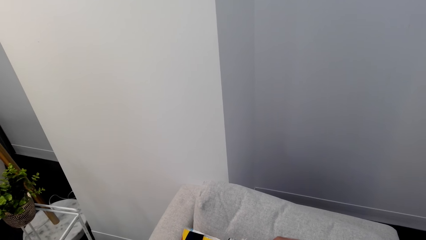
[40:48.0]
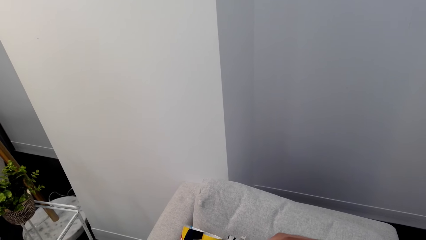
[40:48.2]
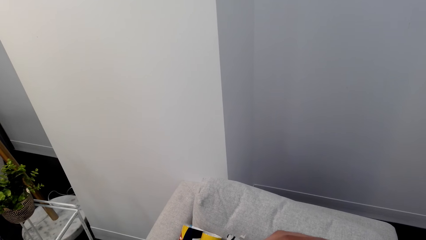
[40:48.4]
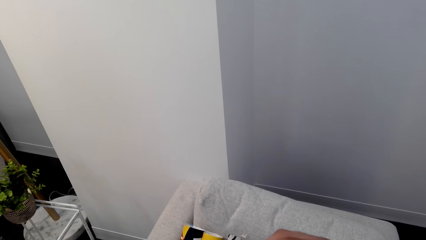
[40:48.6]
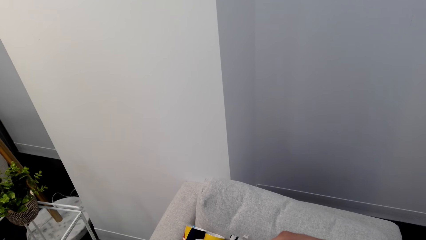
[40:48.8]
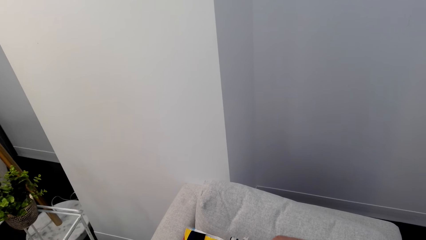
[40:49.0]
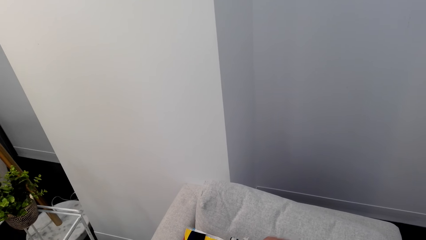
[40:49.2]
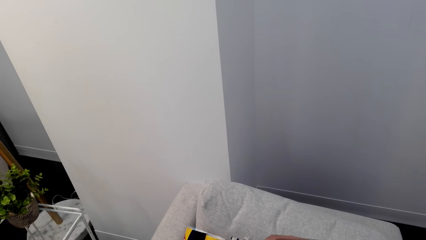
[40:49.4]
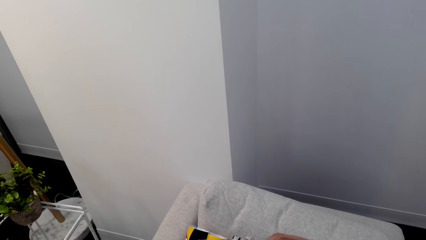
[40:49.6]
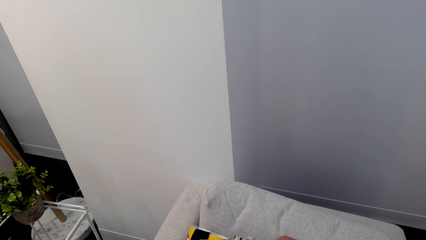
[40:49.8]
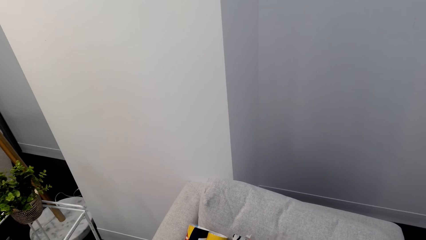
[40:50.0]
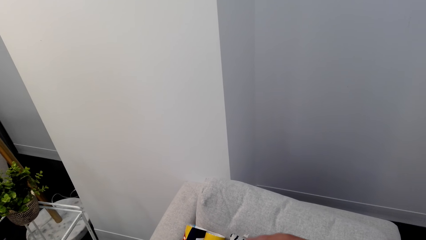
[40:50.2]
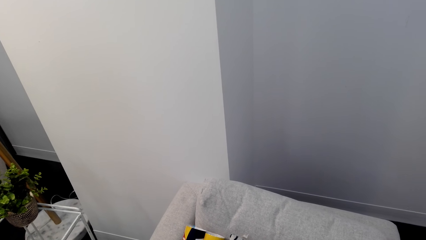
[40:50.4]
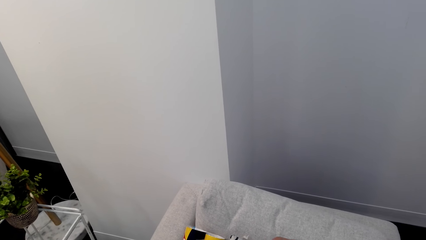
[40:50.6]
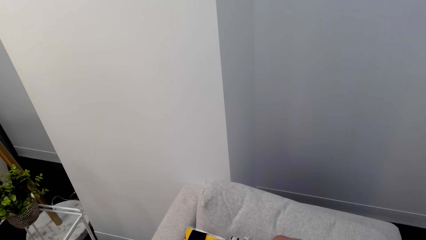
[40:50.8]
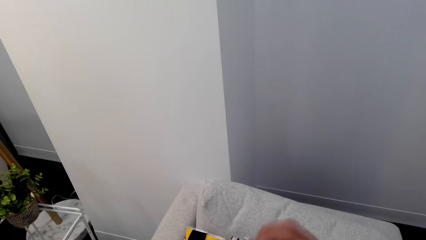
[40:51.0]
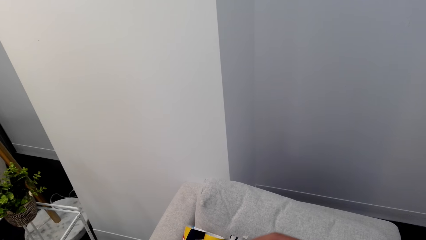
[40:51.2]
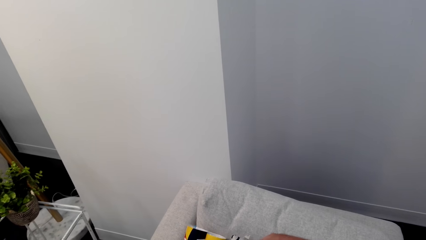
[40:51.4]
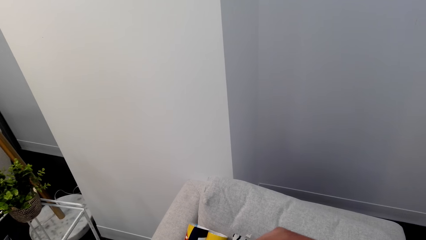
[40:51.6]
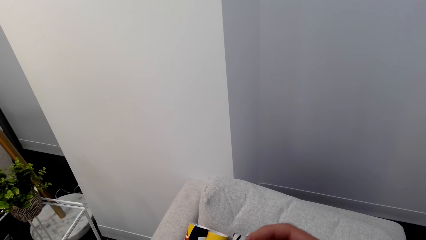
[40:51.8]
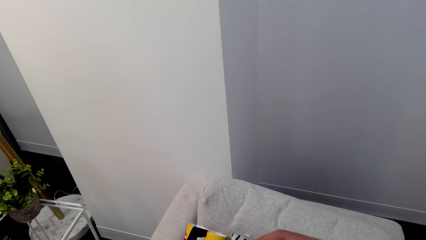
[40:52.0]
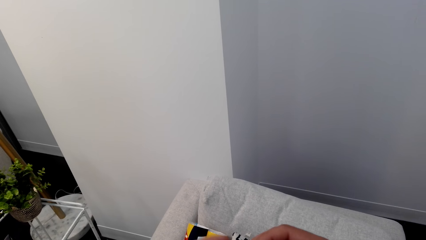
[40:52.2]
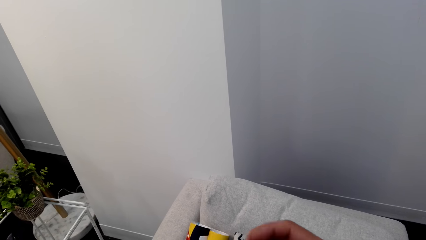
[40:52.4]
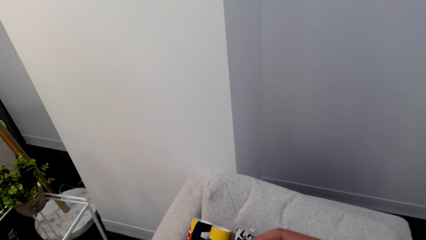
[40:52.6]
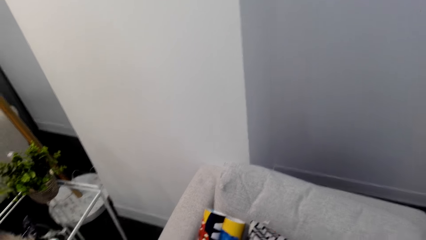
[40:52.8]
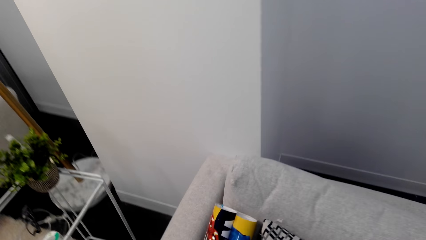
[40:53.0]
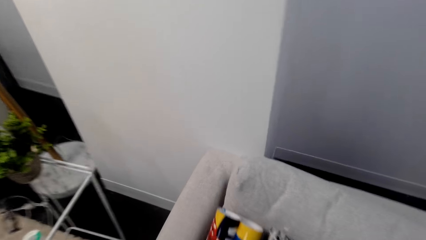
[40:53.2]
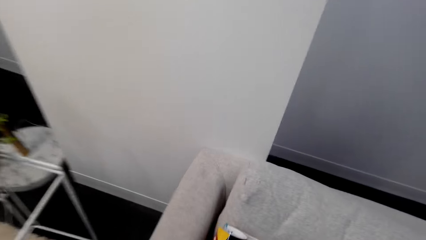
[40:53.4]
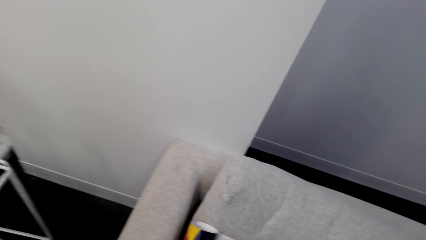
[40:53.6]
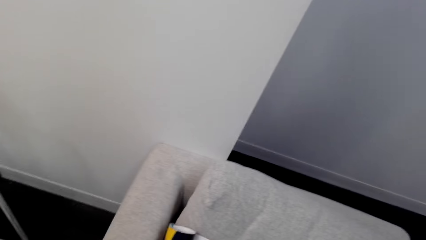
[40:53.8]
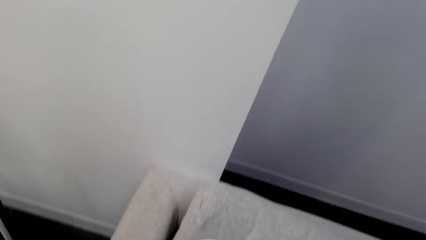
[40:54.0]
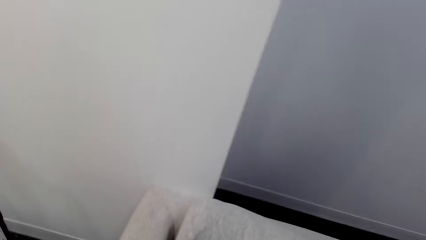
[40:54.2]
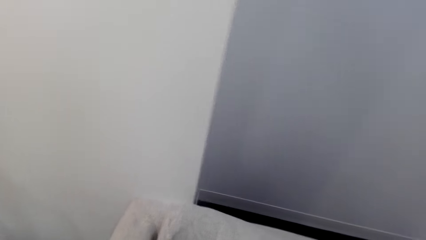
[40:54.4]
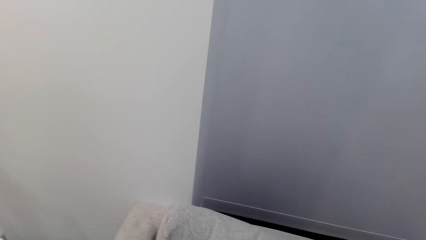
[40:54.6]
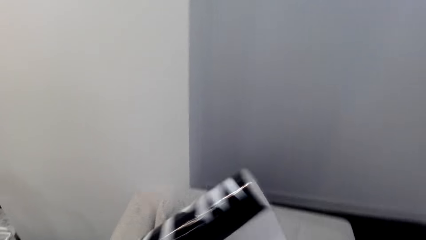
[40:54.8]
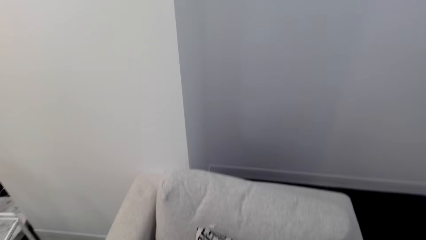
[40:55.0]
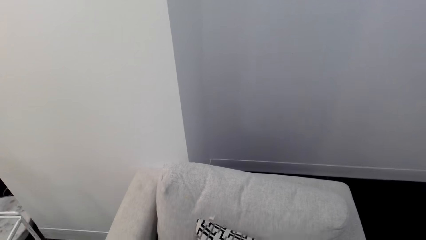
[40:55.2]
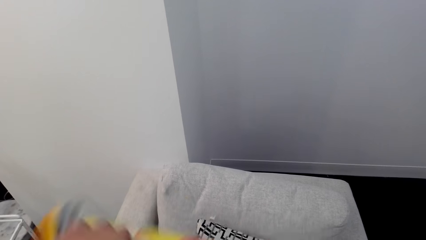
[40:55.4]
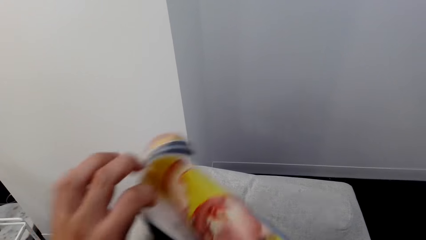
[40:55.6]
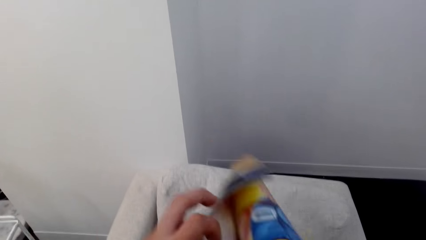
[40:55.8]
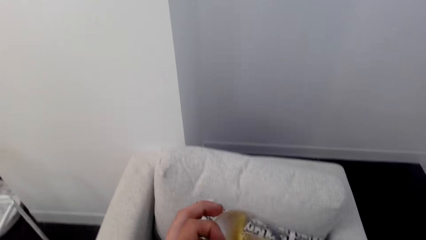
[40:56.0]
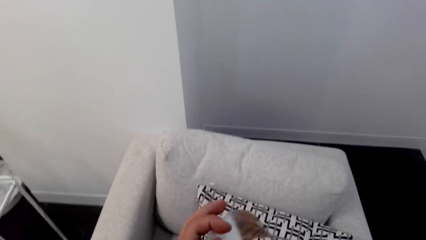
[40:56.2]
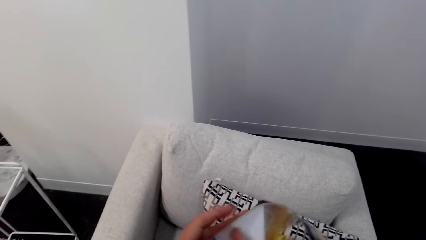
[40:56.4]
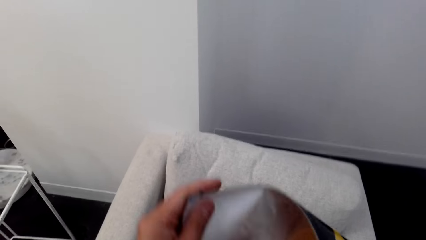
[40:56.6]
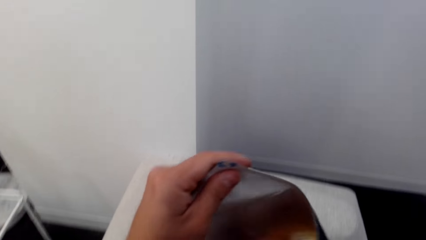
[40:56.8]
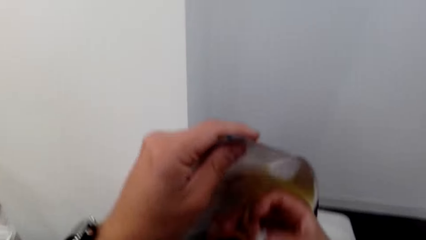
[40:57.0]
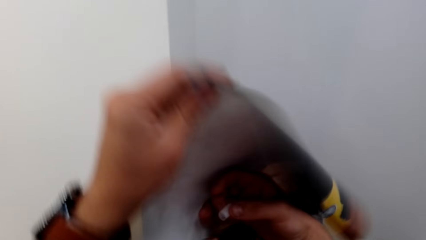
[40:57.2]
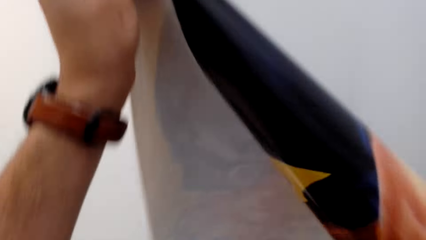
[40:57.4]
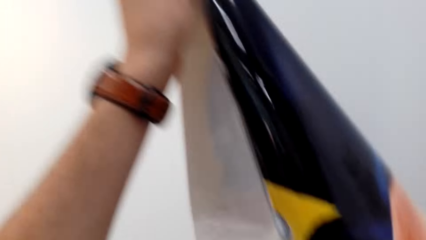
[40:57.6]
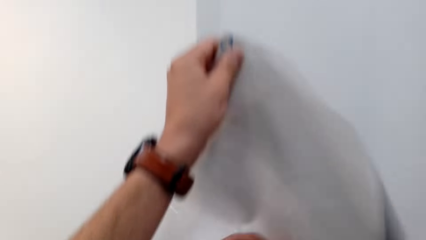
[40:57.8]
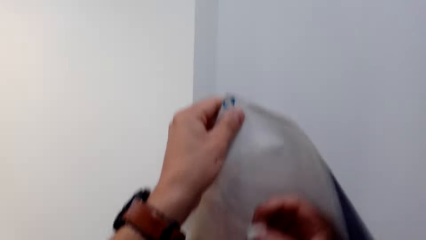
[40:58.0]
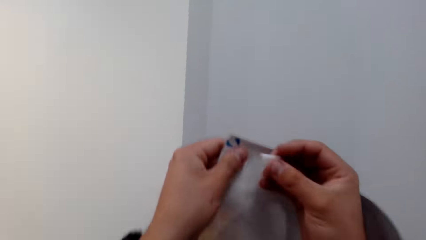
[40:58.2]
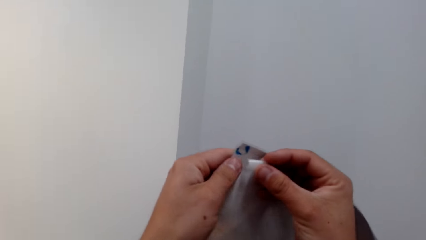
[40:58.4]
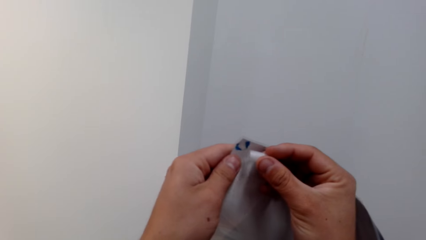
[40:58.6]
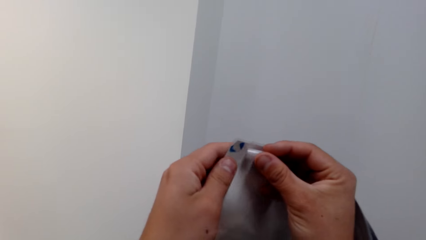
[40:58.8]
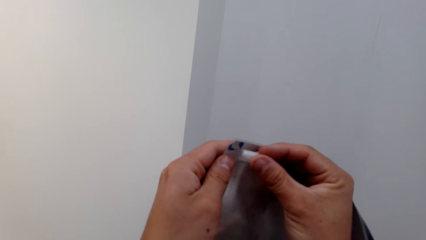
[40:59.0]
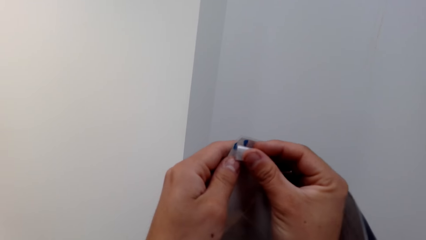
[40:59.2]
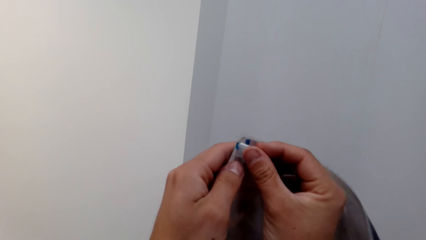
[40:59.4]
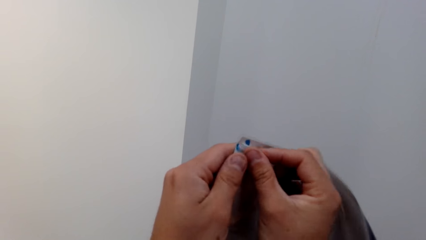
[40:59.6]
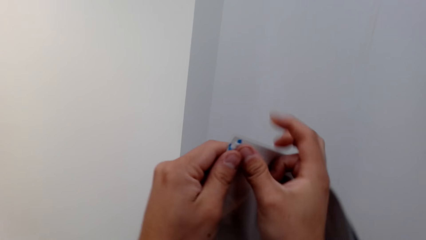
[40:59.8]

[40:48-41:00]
The camera wearer picks a wallpaper. They move the sellotape. They unfold the wallpaper. They stick a tape on the wallpaper.

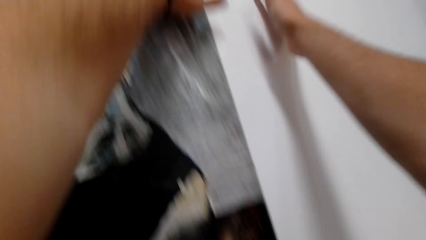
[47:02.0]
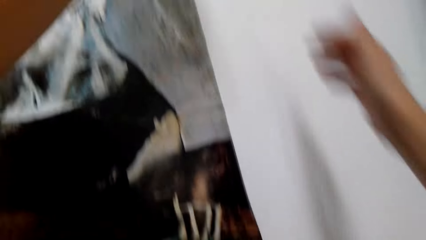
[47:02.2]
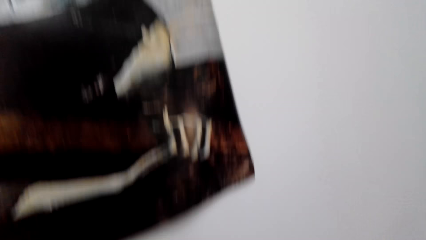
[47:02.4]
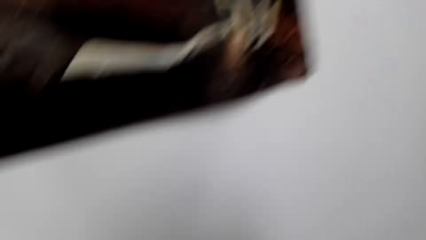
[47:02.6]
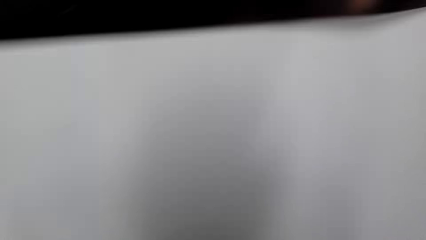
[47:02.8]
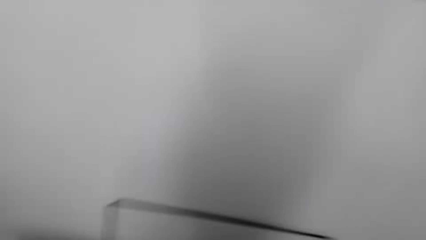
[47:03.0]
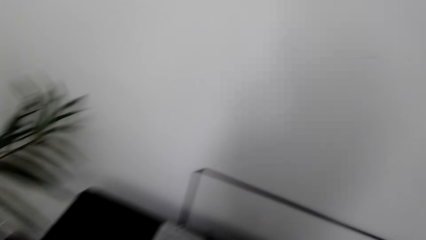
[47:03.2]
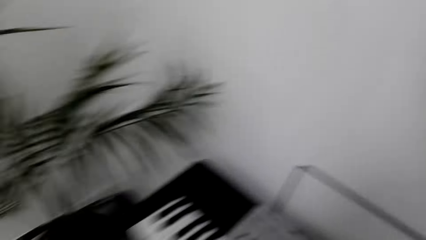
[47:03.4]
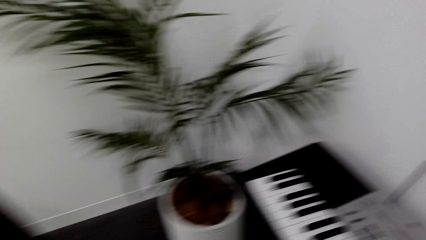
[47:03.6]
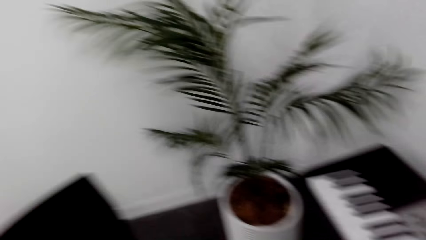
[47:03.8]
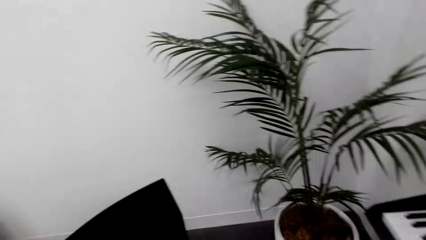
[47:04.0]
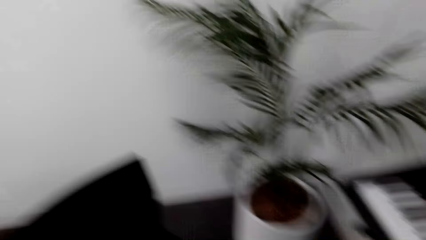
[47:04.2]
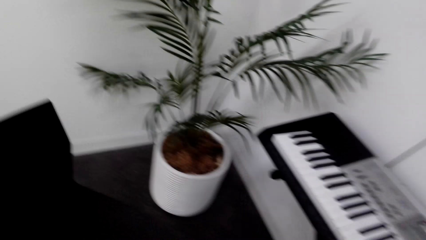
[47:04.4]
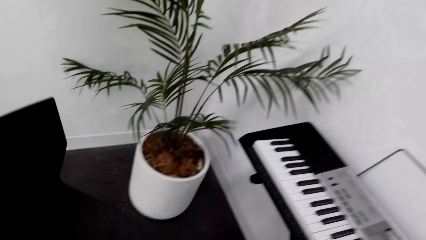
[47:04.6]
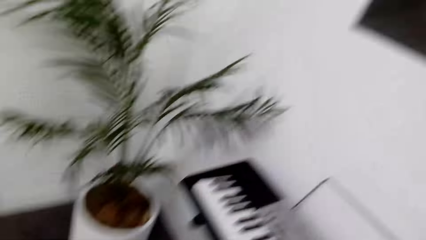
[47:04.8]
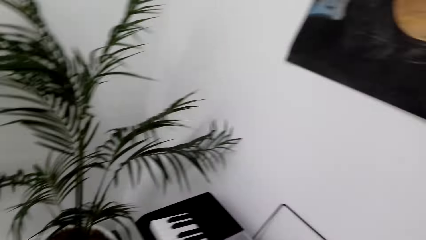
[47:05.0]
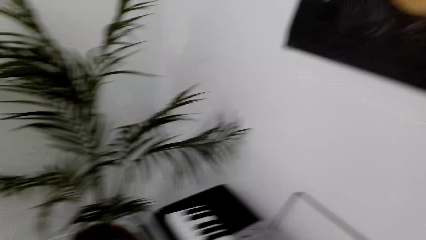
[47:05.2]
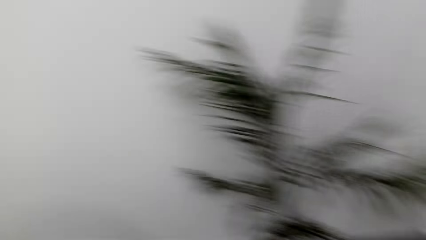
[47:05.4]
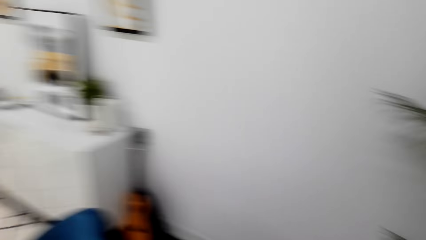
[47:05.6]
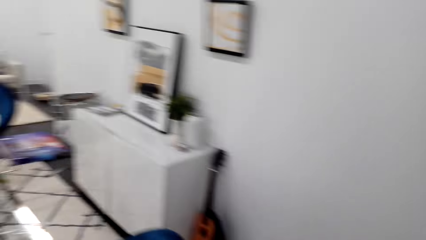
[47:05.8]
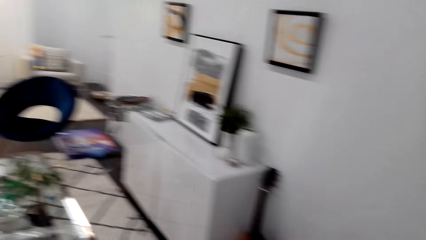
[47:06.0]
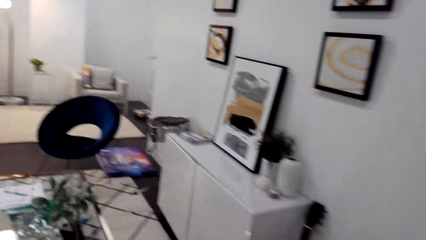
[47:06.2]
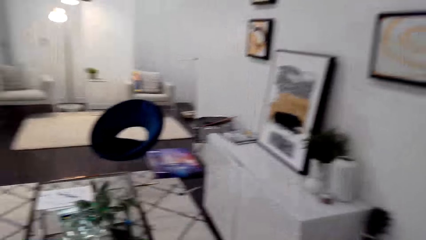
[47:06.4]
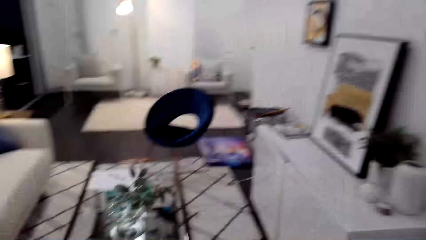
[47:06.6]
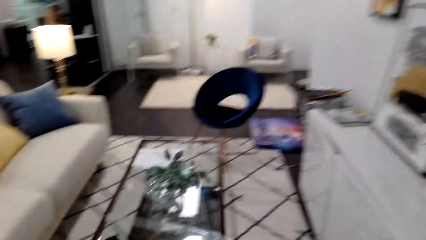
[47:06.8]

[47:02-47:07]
The camera wearer walks in the room. They do something. They move around the room.
